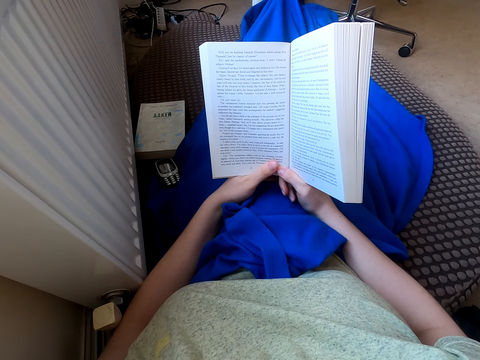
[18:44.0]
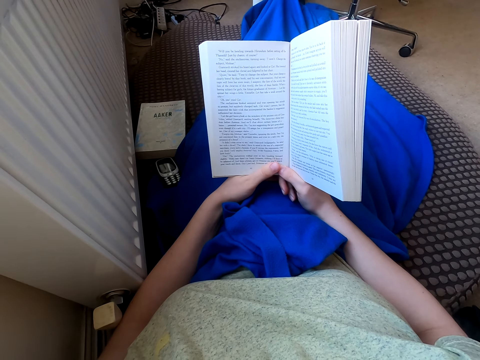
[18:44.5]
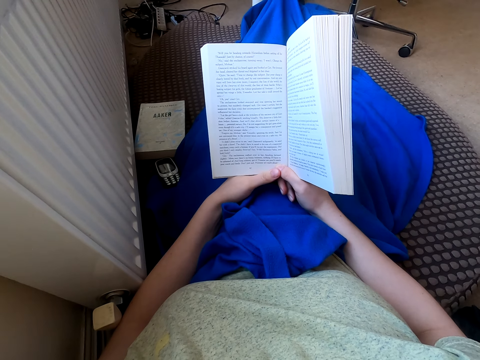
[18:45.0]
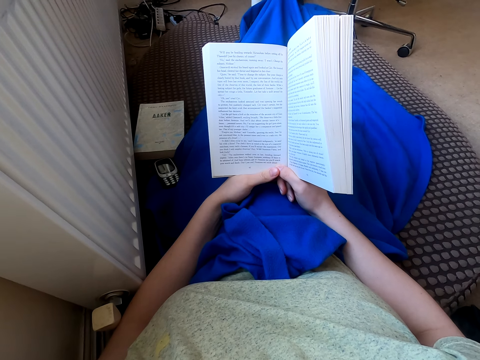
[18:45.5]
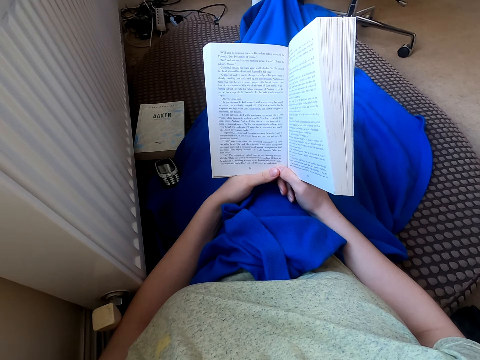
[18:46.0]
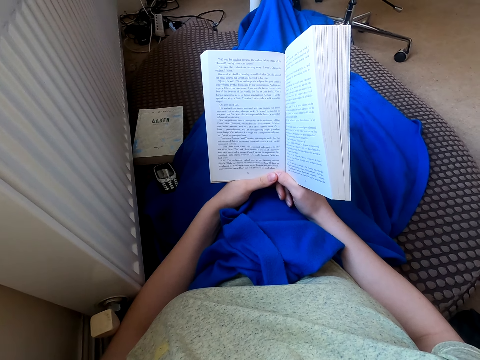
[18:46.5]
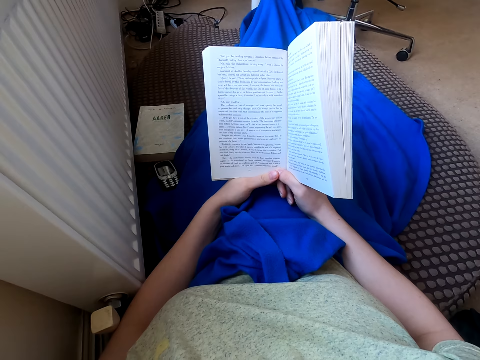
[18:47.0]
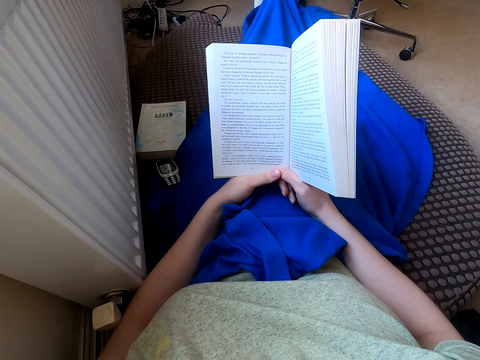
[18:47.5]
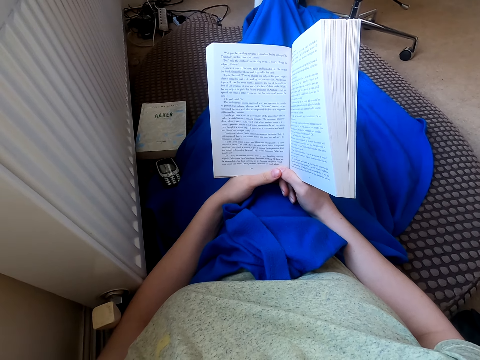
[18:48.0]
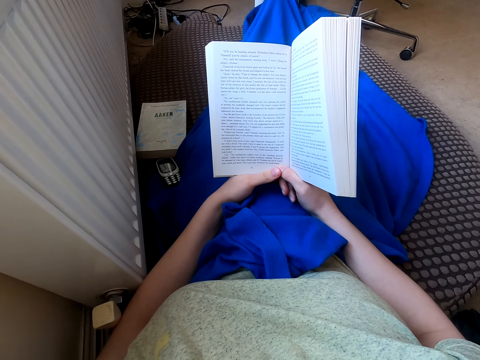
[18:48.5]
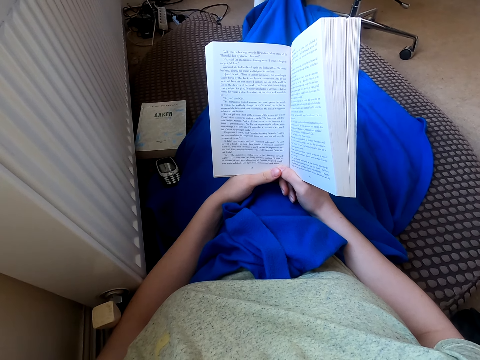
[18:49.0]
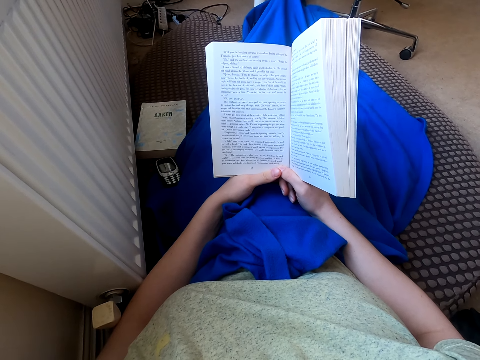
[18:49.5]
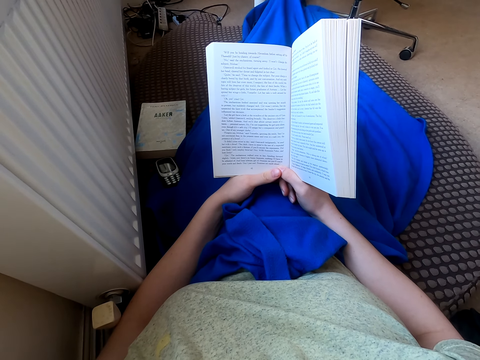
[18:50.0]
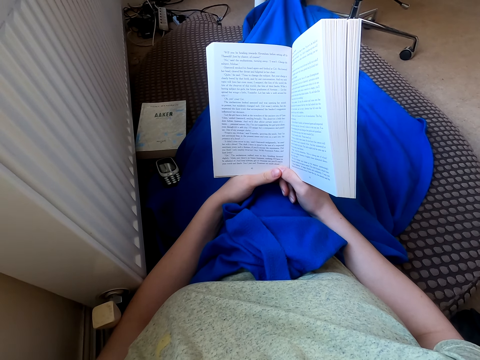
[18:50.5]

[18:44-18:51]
The camera wearer tilts the book. They read the book. They hold the book.

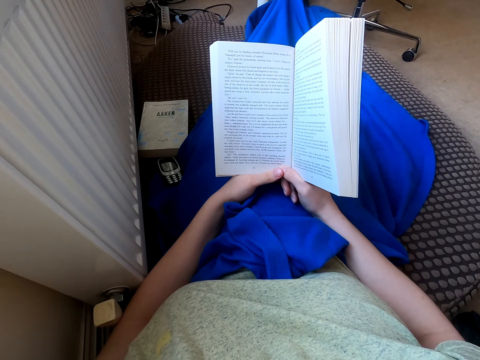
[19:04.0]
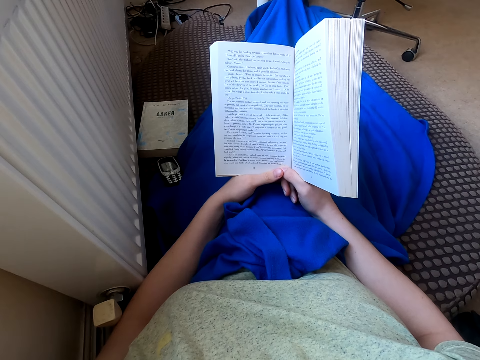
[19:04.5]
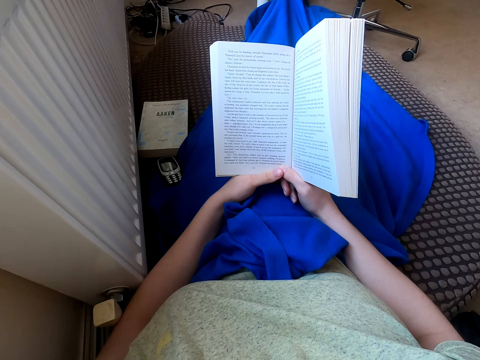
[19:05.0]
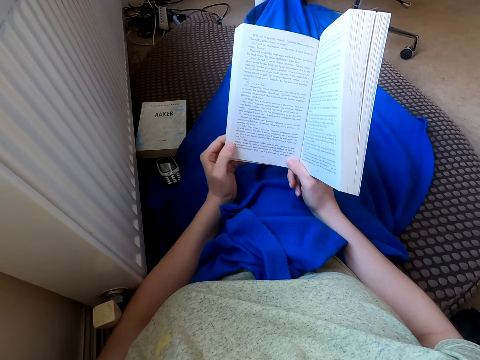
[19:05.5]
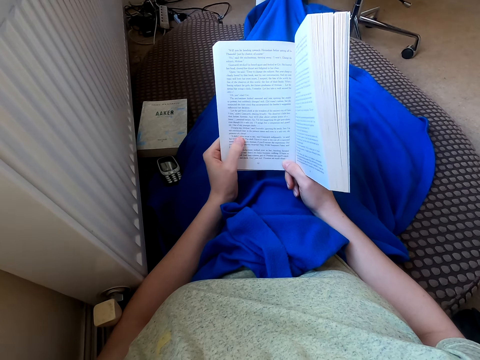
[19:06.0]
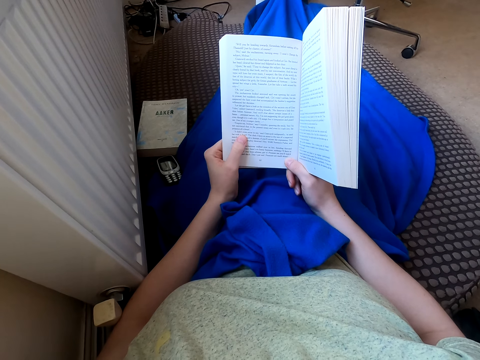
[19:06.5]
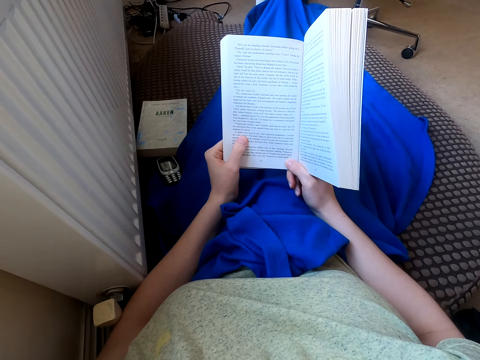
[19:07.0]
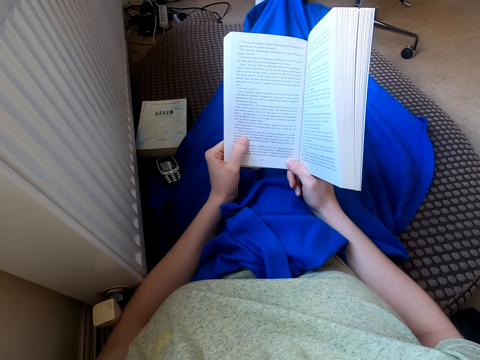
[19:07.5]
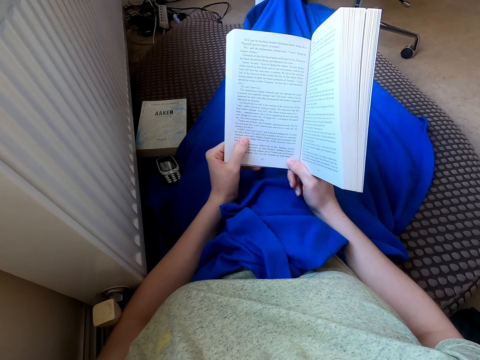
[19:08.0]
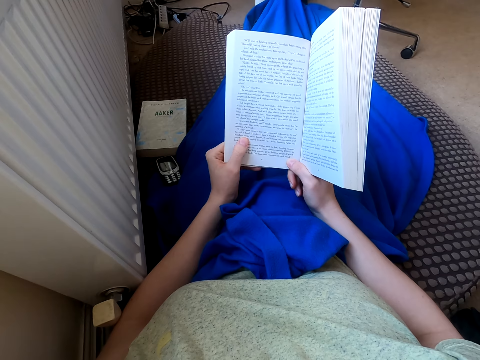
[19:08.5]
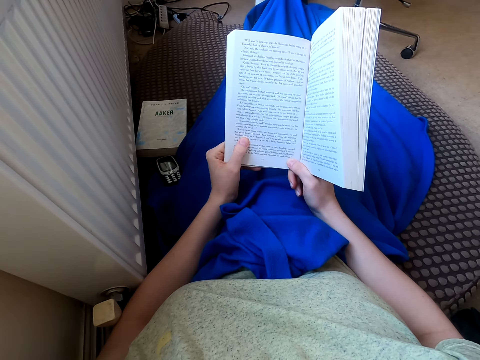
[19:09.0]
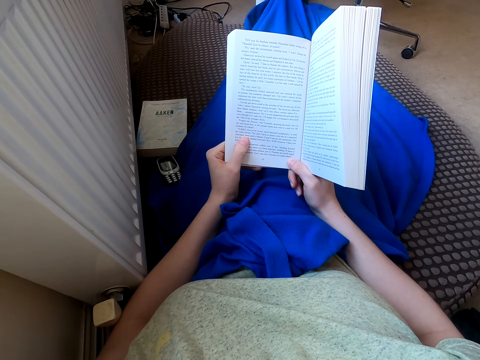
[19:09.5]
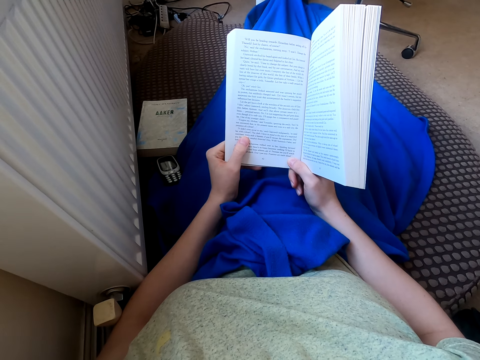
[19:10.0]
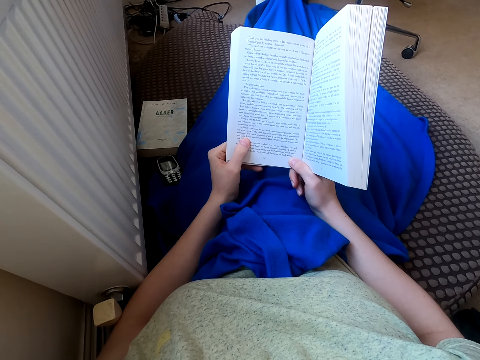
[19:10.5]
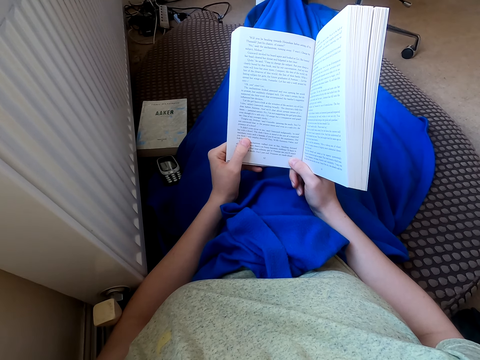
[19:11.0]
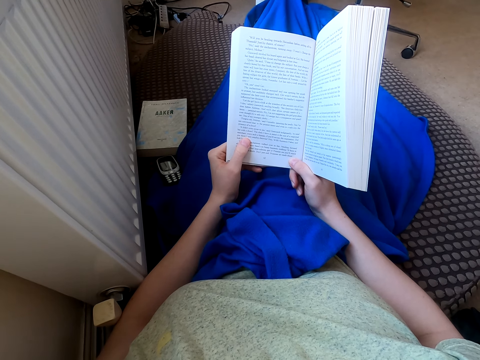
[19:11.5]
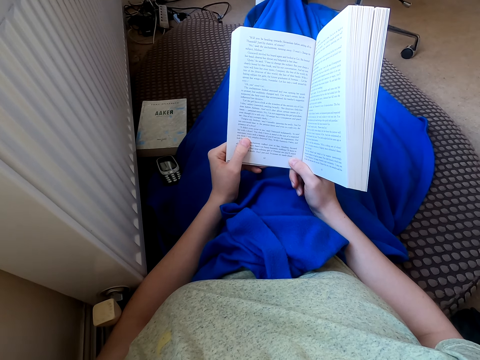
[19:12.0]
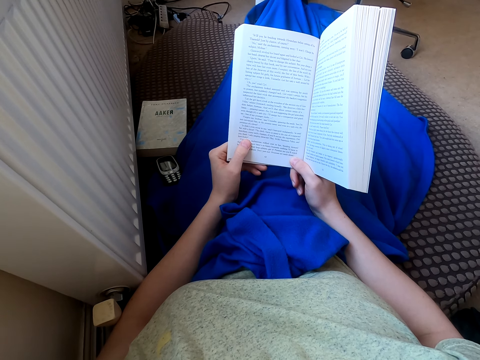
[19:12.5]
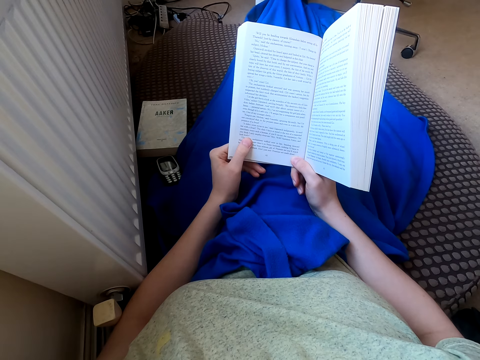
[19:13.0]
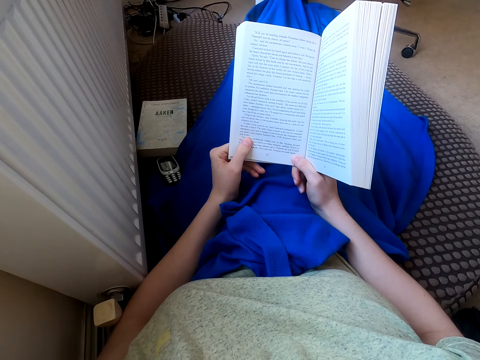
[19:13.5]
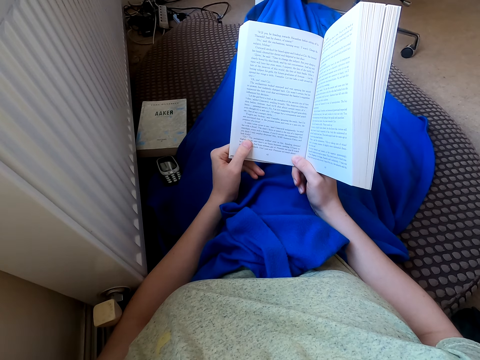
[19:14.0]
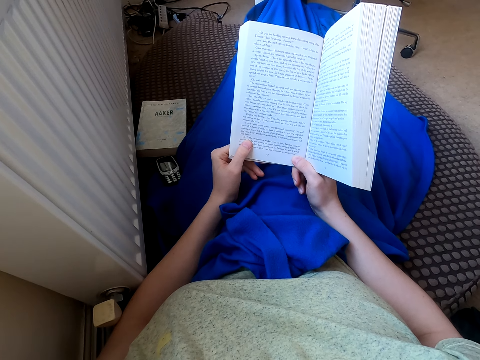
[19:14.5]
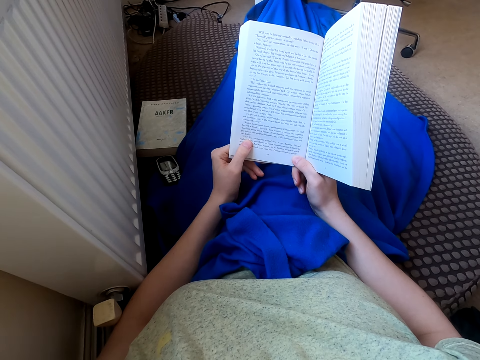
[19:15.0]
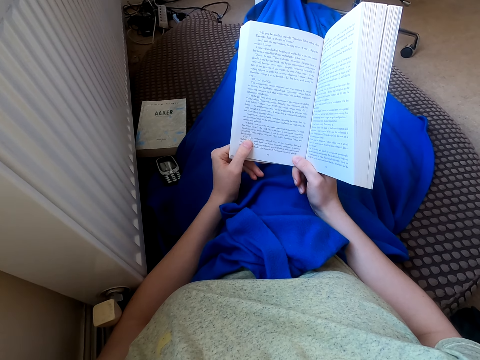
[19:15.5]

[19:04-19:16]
The camera wearer moves the book. They hold the book. They read the book.

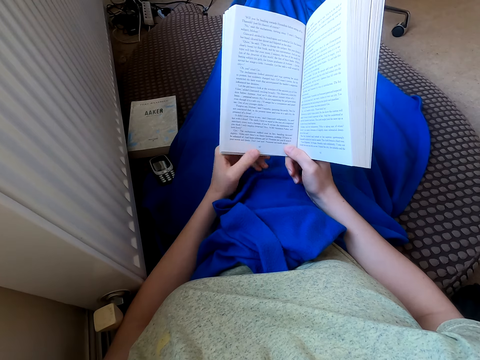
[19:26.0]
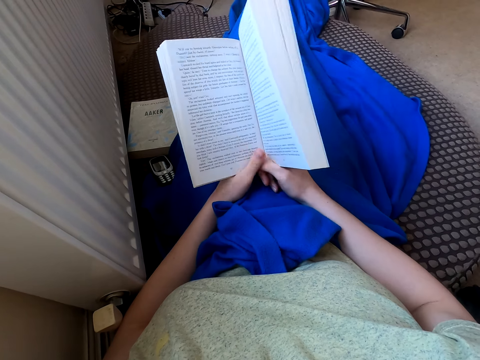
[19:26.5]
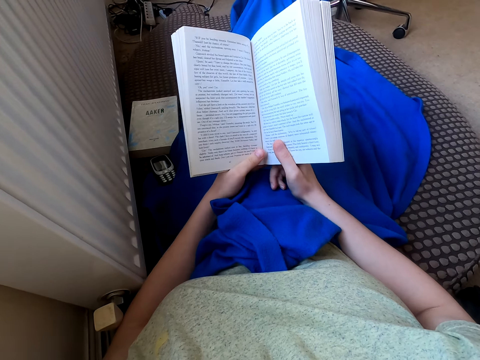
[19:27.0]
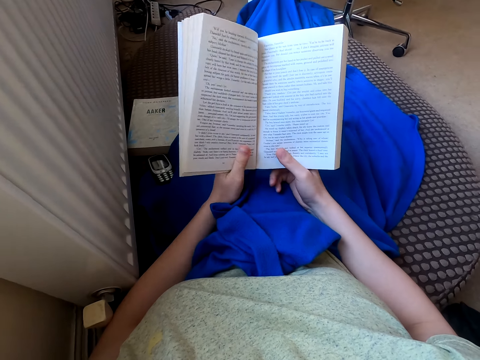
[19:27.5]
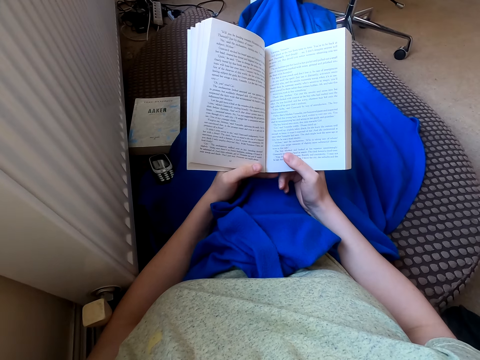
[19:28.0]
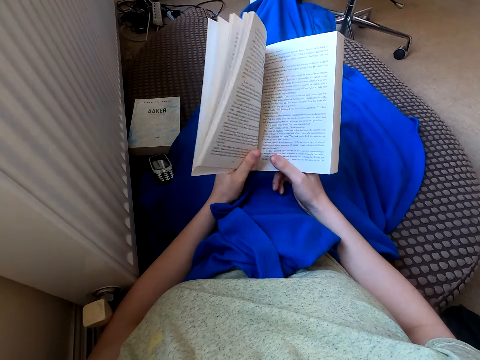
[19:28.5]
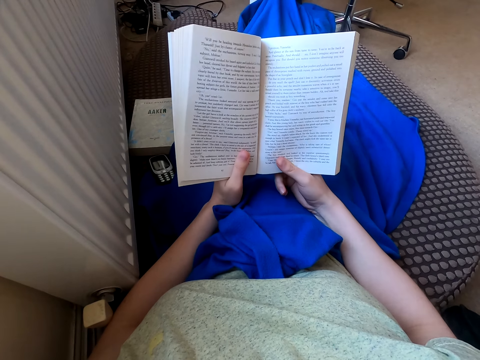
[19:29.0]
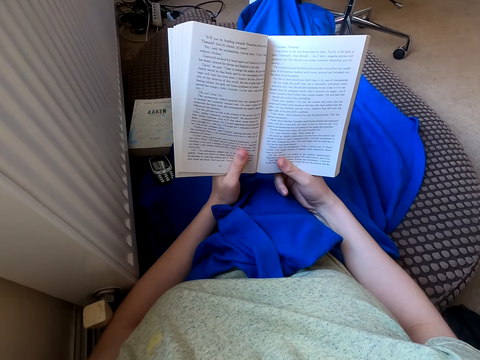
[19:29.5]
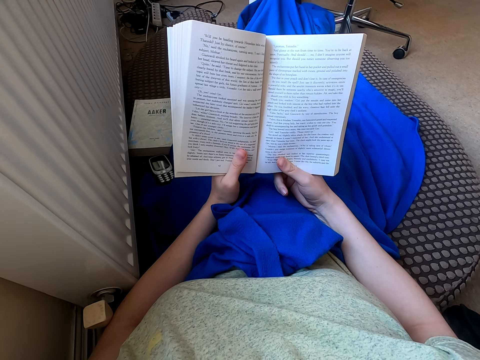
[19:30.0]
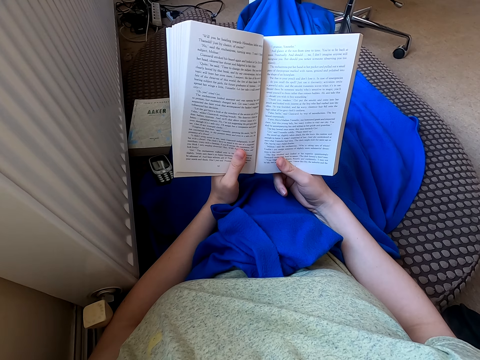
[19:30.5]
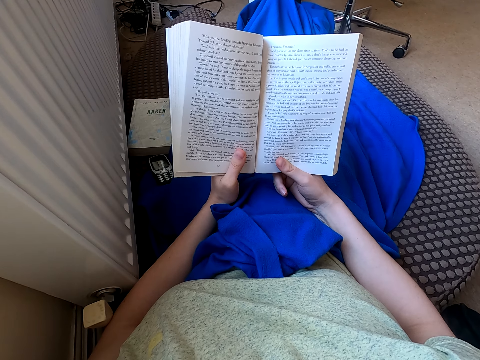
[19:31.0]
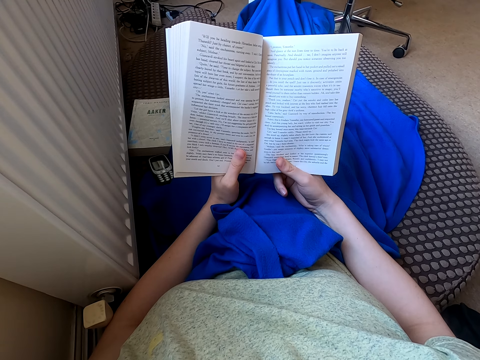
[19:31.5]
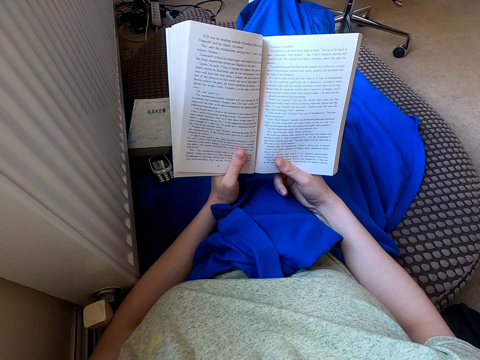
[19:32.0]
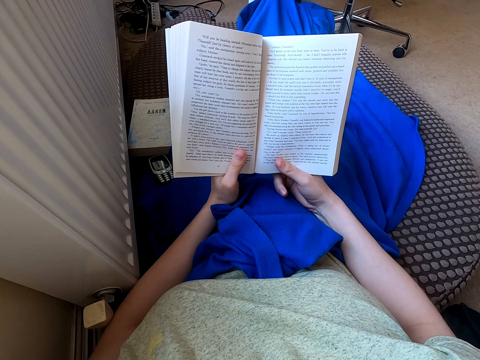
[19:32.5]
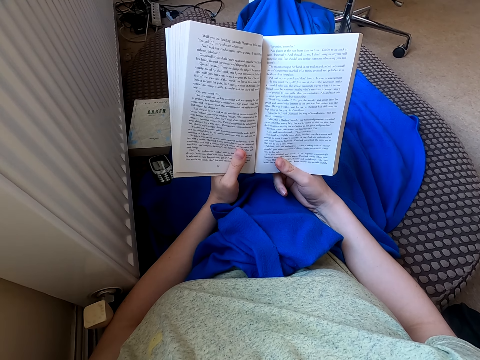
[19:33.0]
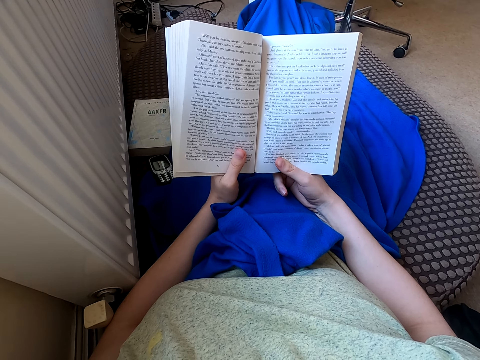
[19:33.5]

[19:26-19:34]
The camera wearer moves the book. They move the book again. They read the book. They hold the book.
